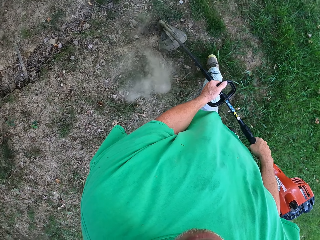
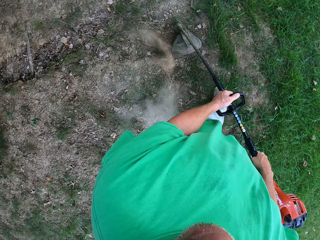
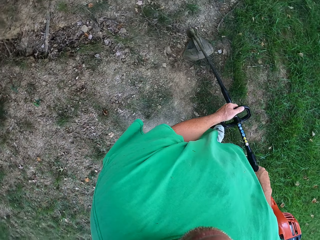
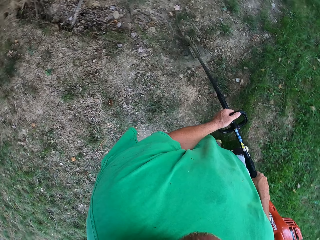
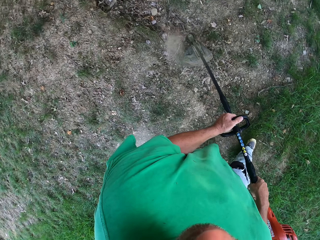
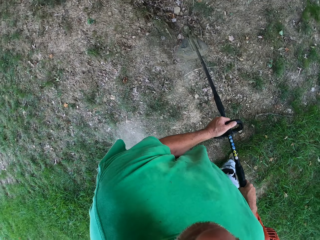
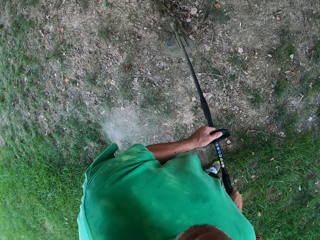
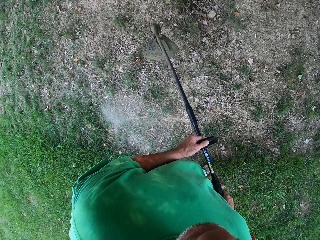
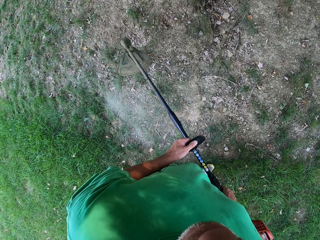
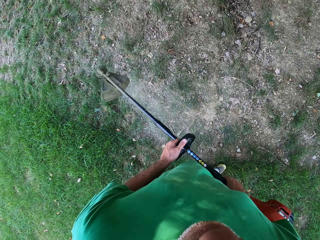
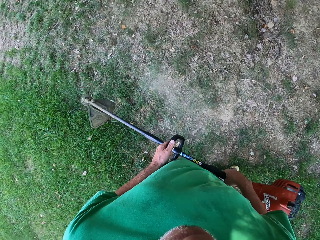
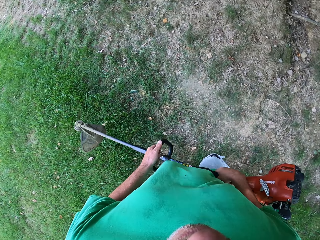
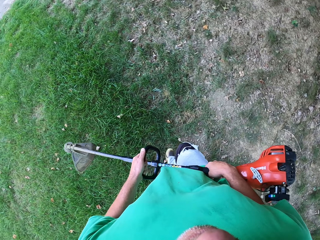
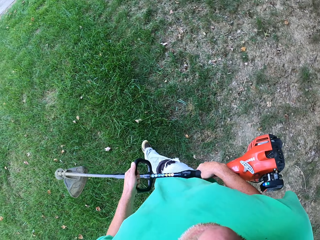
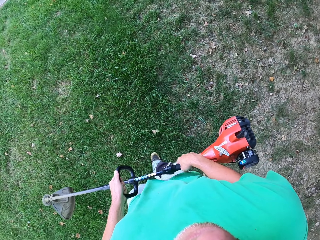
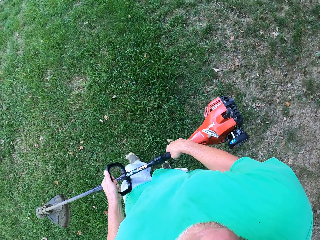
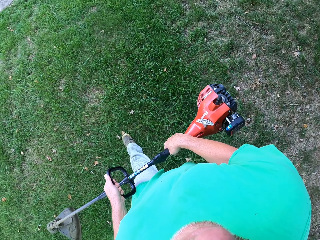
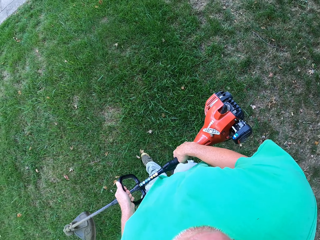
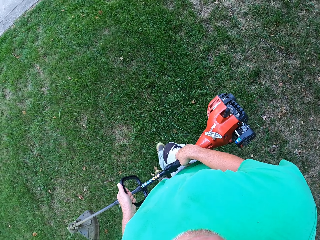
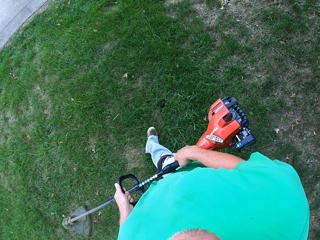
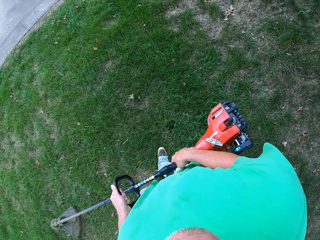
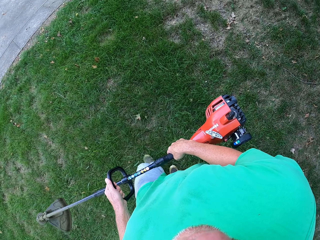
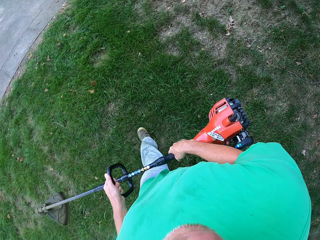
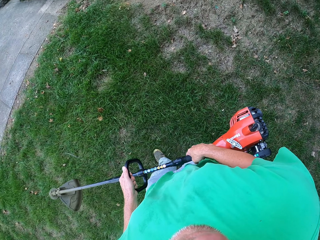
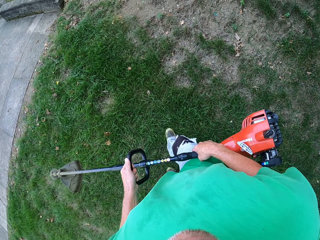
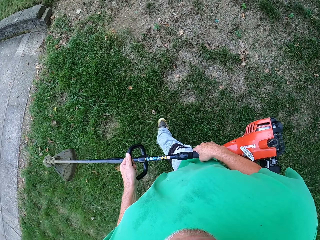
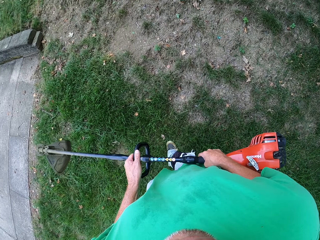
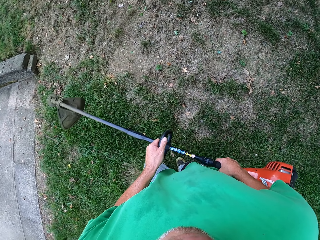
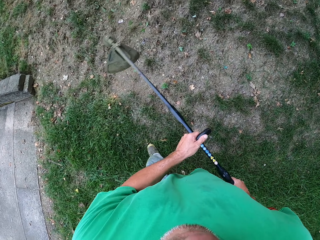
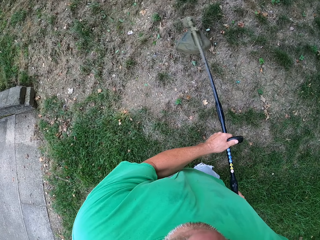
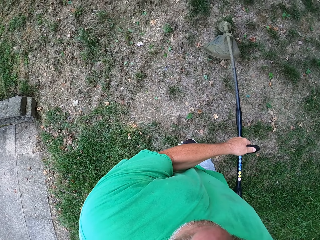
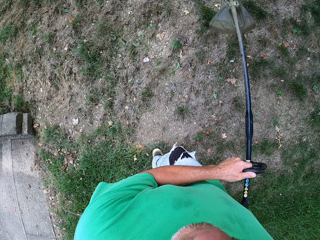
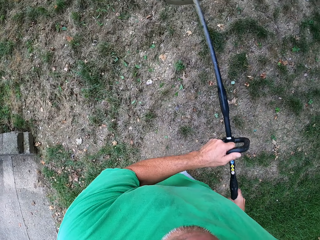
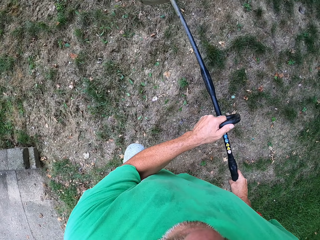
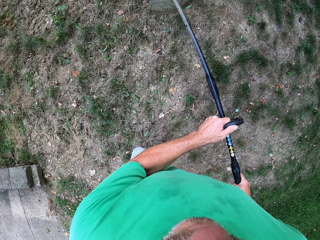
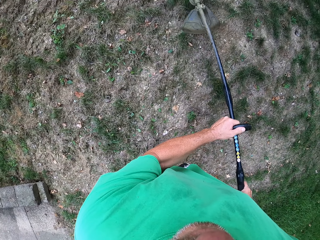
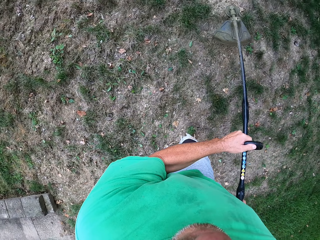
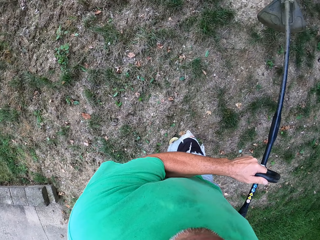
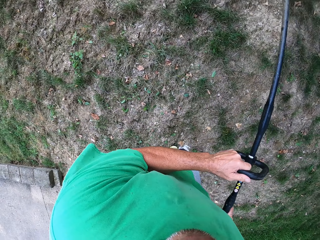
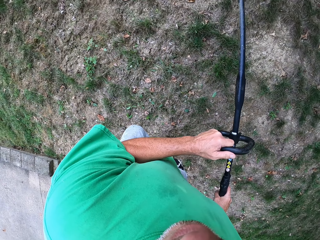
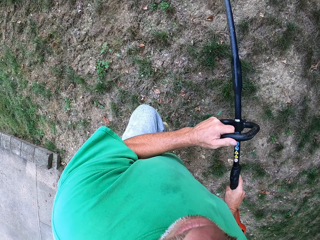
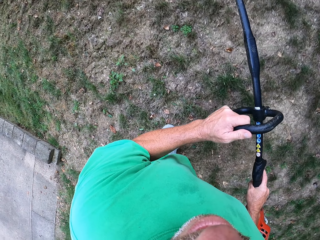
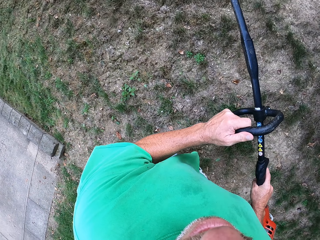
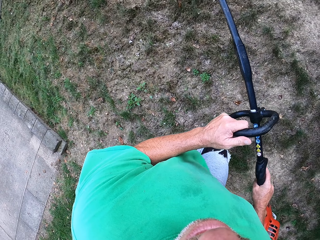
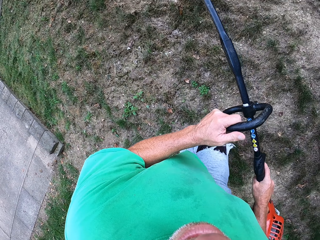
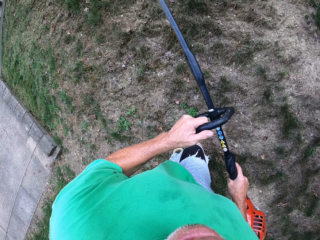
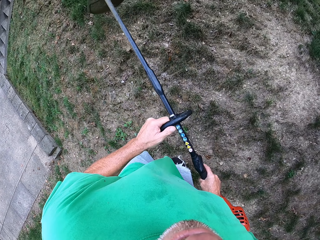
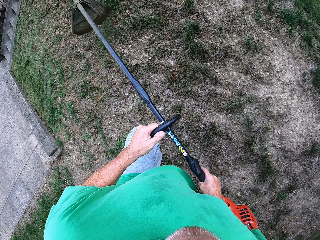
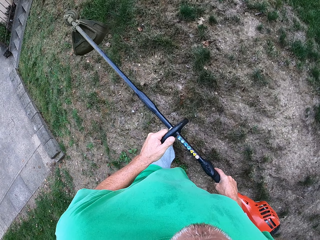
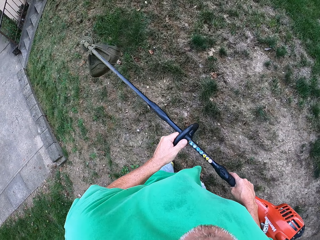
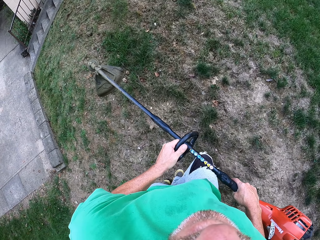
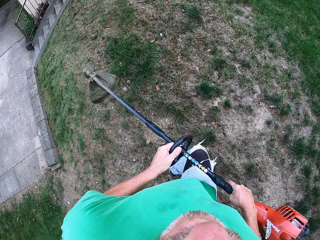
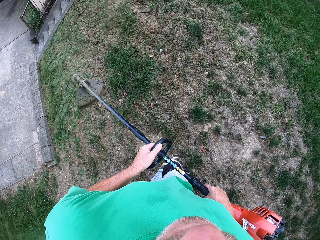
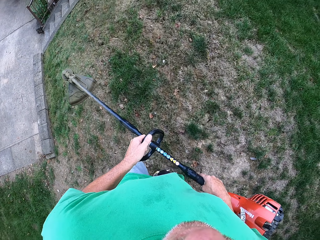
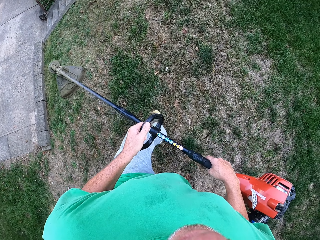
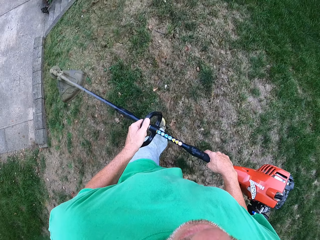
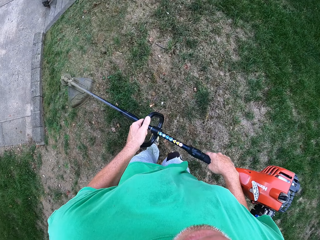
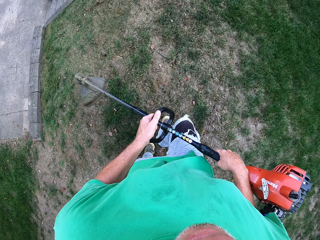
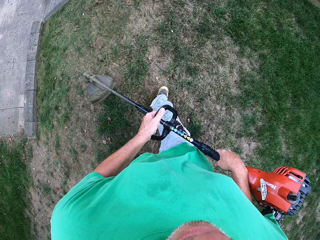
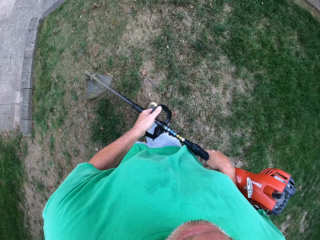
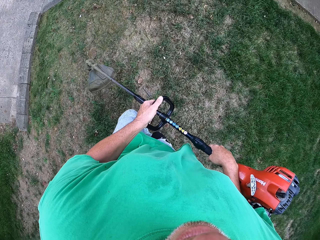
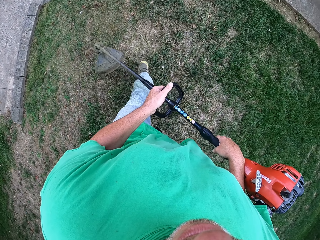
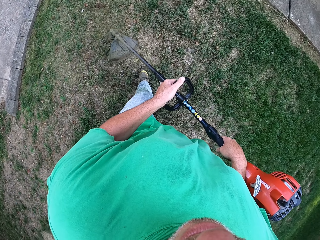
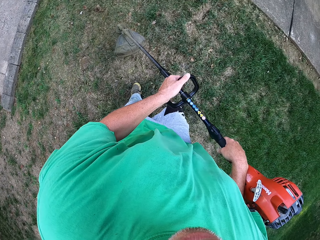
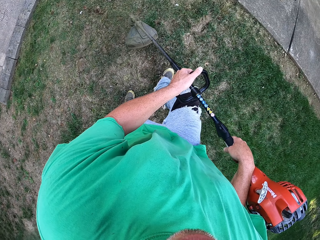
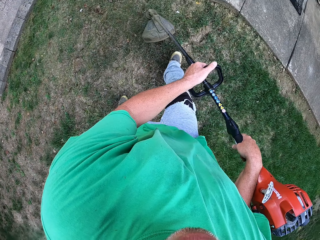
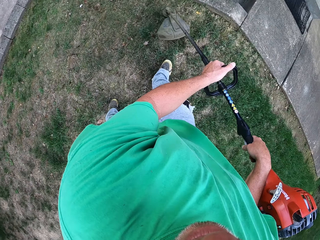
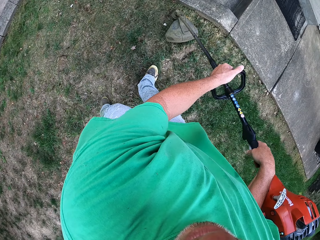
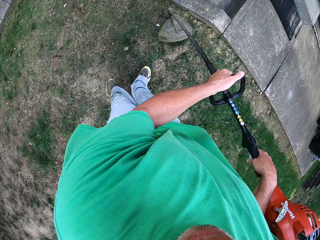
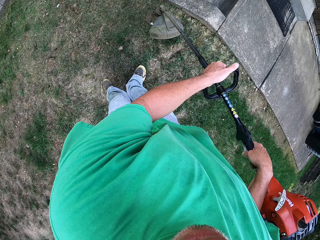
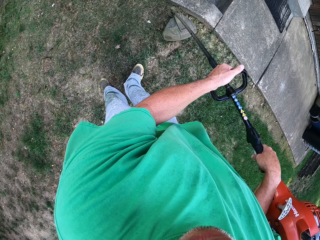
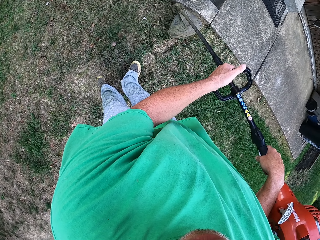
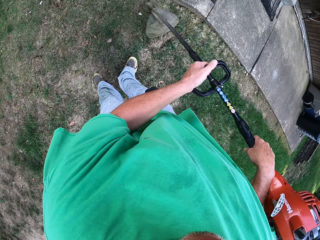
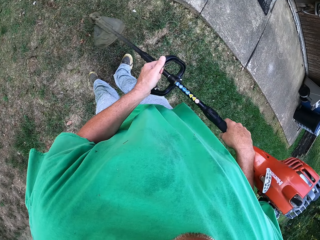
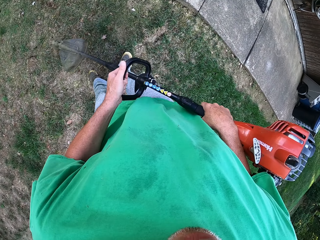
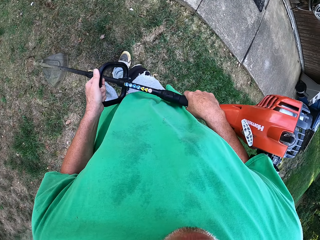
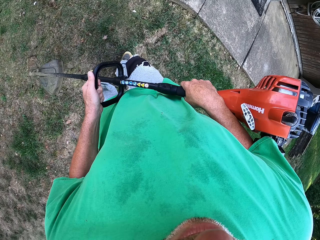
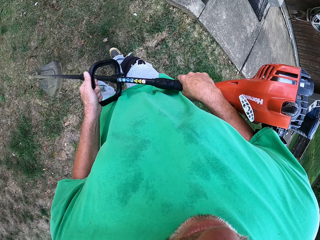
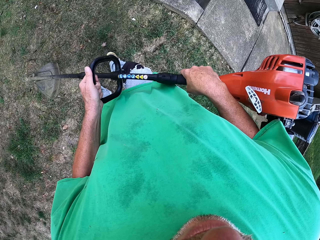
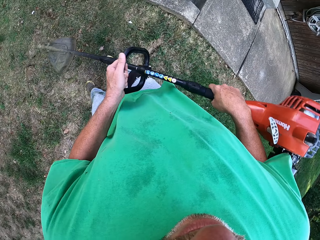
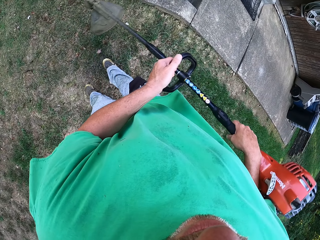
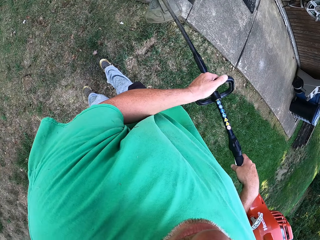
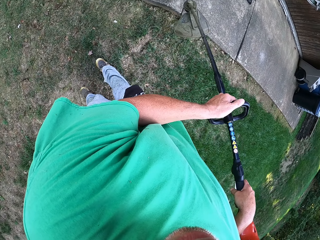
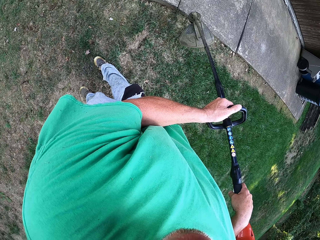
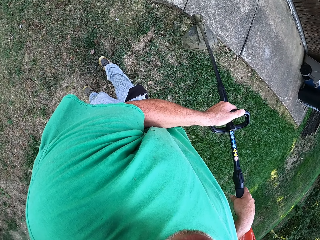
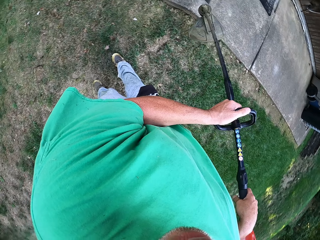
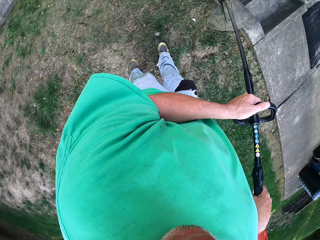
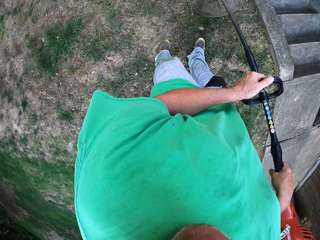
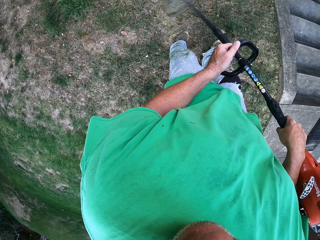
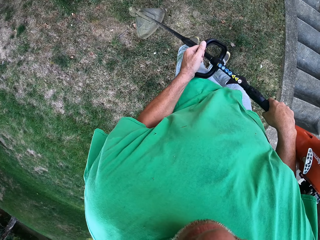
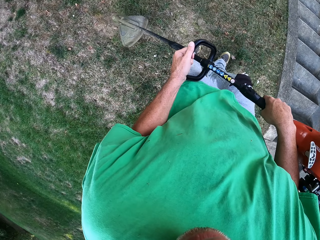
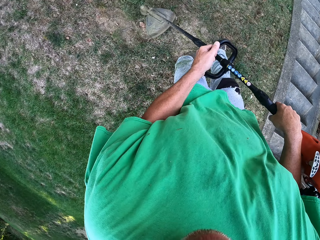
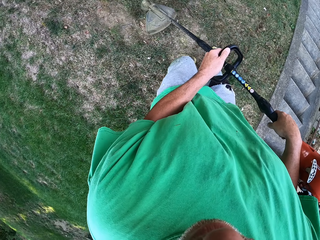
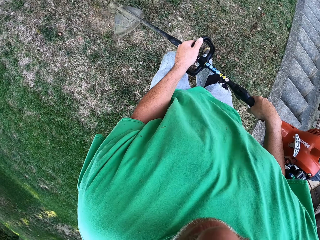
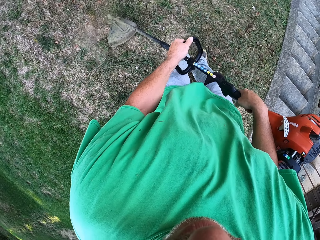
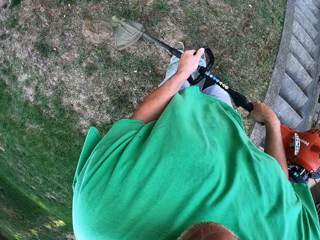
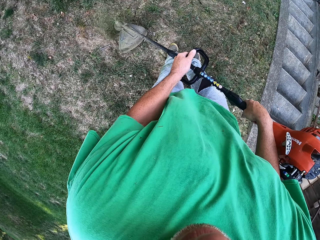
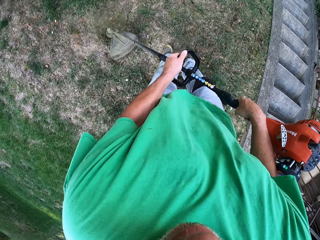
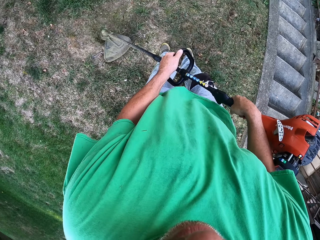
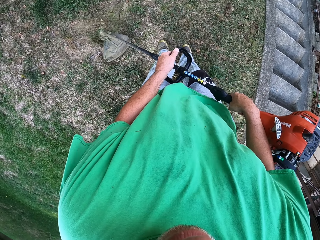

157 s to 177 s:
The camera wearer lifts the grass cutter, walks on the grass and cuts the grass.

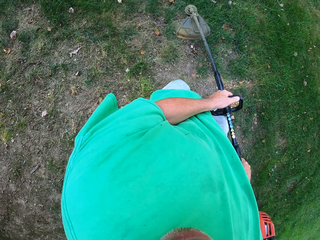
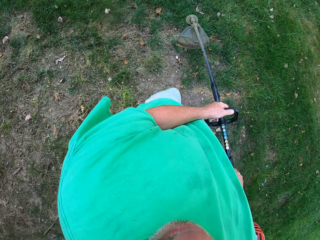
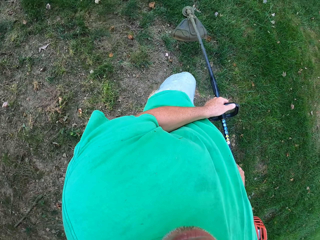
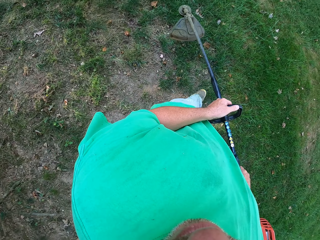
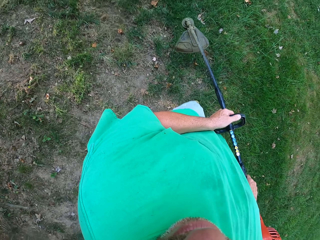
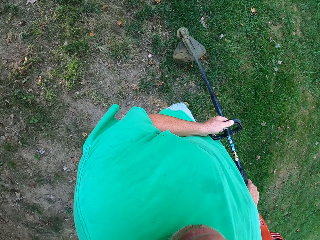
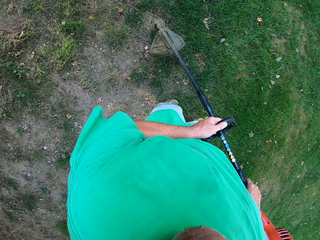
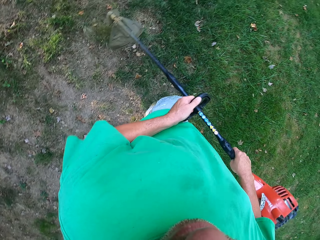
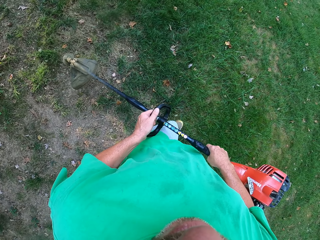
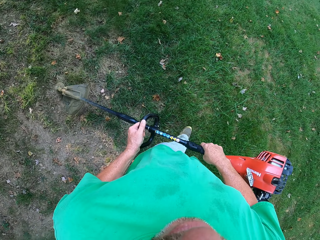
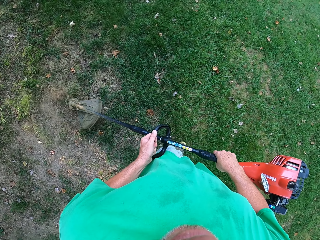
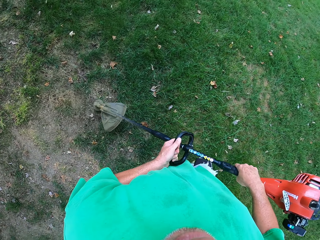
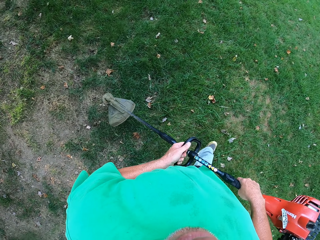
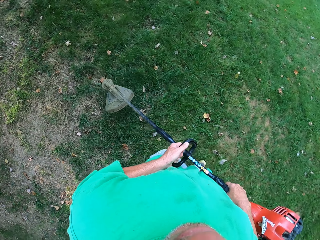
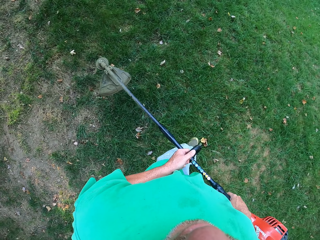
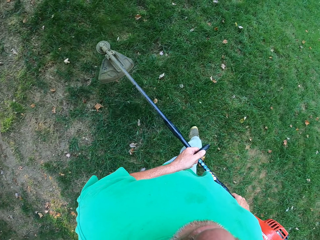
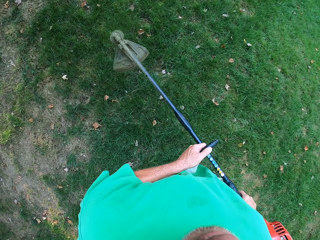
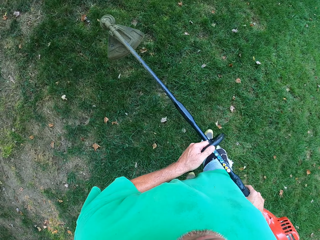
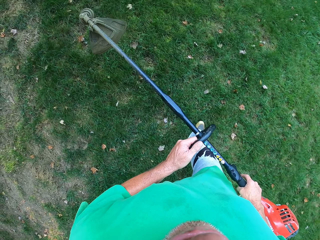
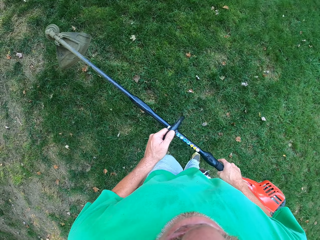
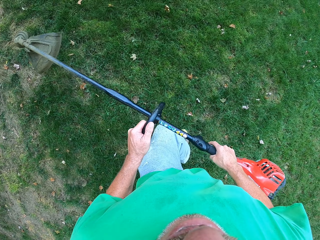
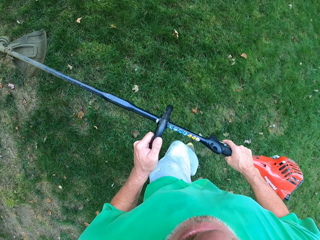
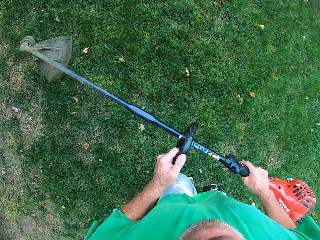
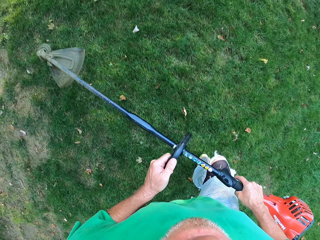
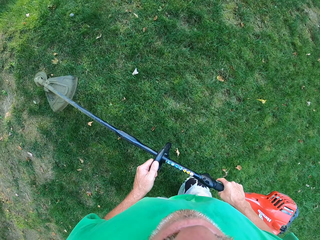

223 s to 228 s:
The camera wearer walks around the compound, lifts the grass cutter and walks on the grass.
